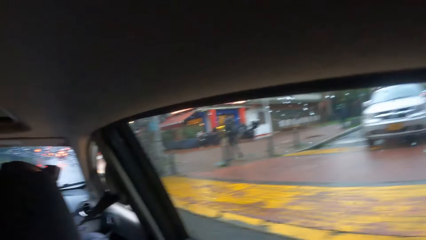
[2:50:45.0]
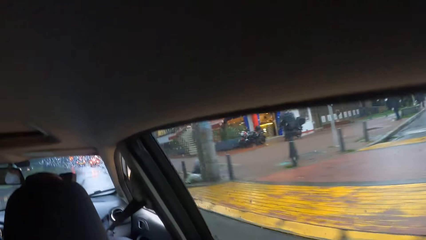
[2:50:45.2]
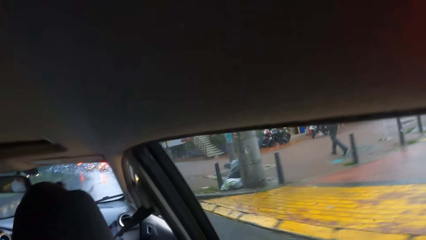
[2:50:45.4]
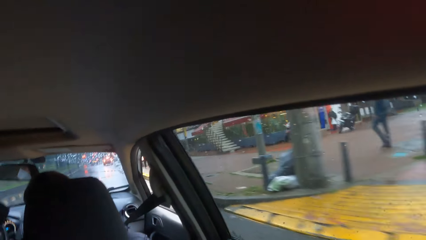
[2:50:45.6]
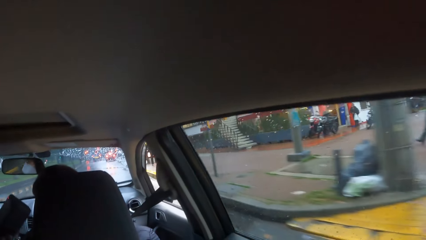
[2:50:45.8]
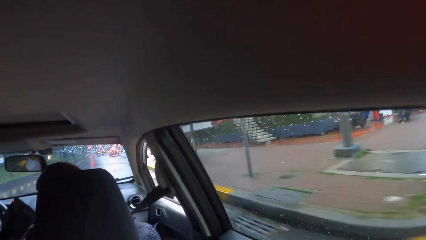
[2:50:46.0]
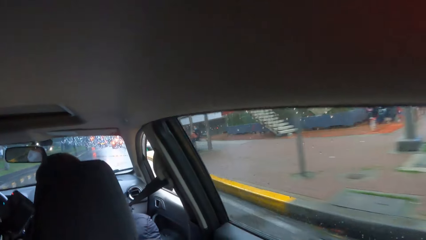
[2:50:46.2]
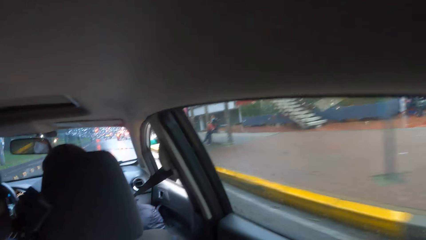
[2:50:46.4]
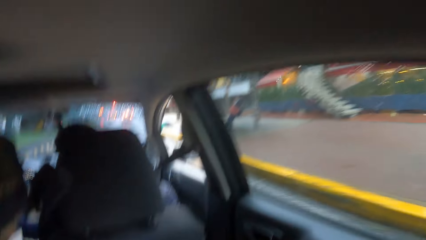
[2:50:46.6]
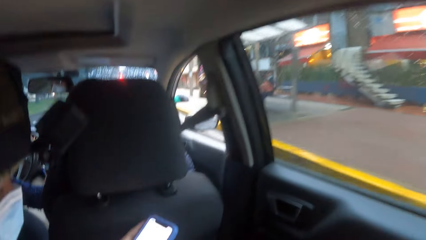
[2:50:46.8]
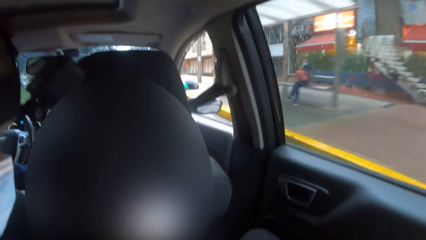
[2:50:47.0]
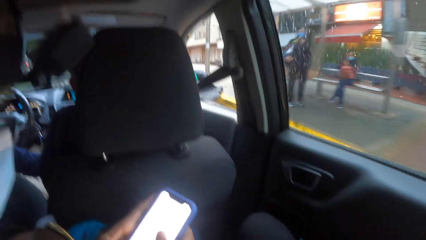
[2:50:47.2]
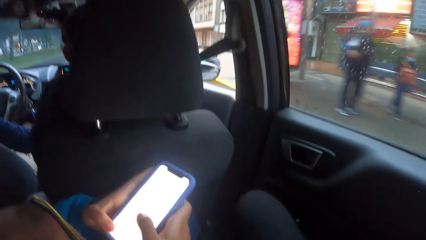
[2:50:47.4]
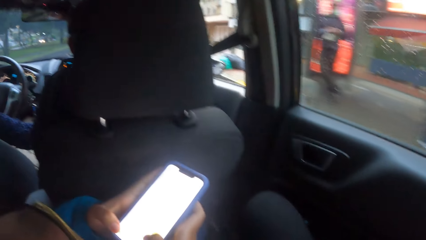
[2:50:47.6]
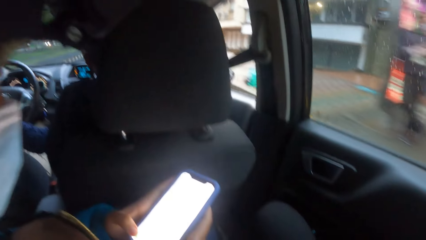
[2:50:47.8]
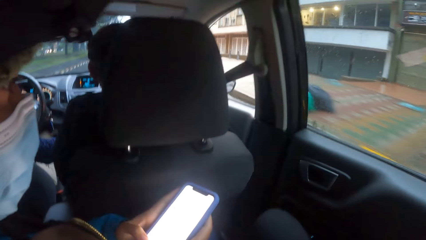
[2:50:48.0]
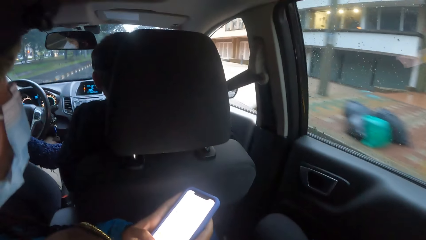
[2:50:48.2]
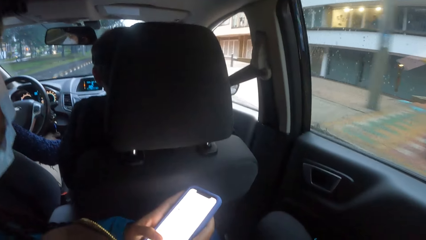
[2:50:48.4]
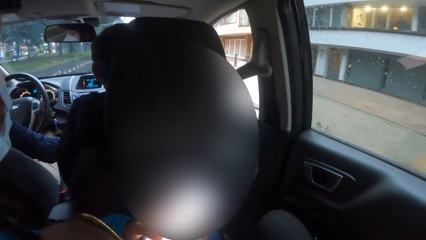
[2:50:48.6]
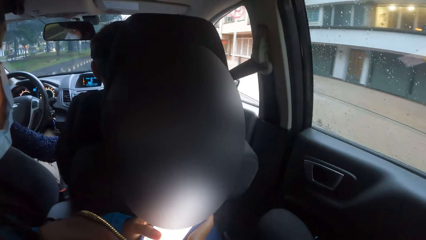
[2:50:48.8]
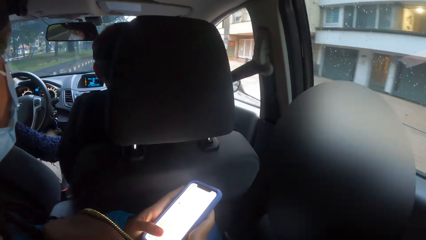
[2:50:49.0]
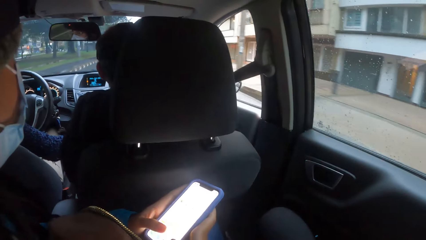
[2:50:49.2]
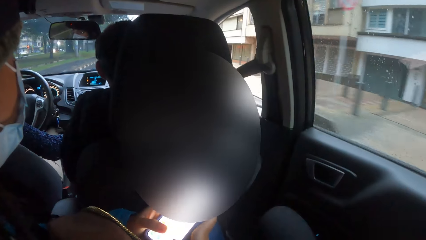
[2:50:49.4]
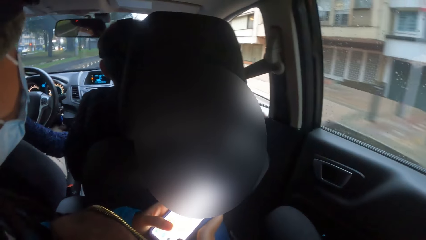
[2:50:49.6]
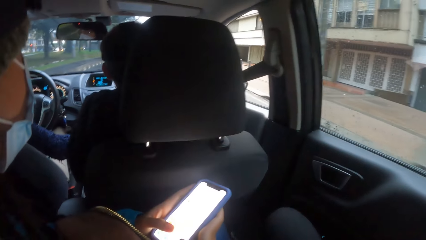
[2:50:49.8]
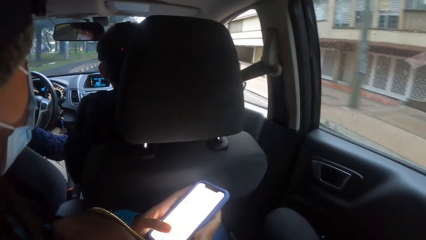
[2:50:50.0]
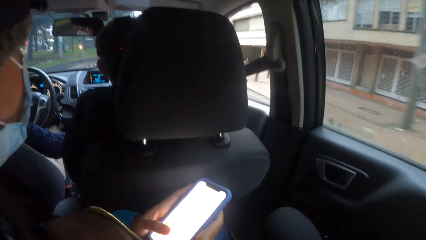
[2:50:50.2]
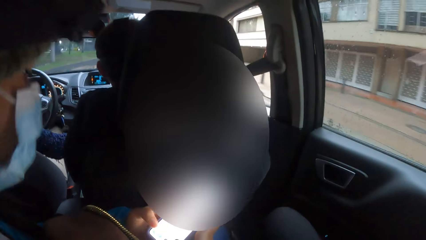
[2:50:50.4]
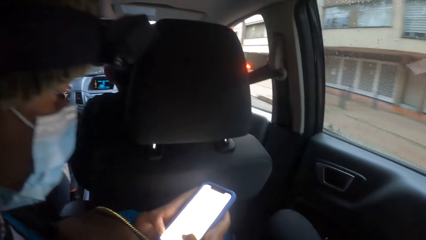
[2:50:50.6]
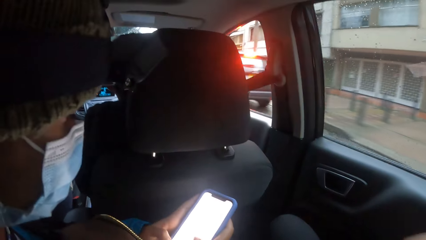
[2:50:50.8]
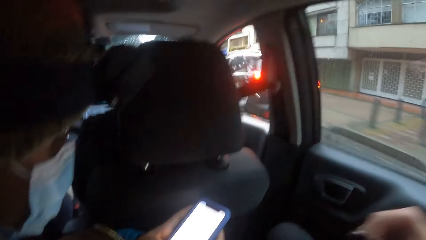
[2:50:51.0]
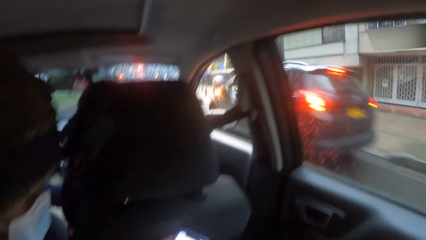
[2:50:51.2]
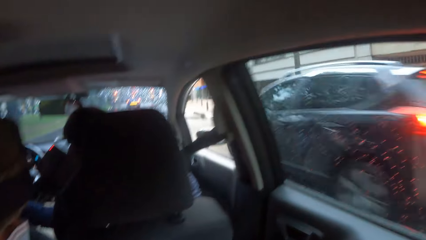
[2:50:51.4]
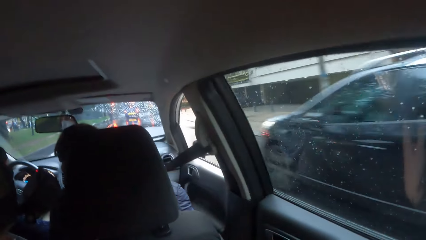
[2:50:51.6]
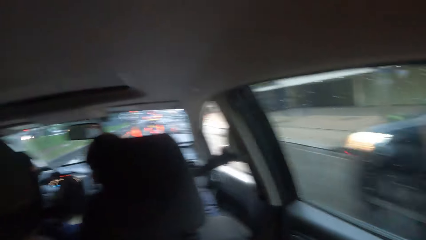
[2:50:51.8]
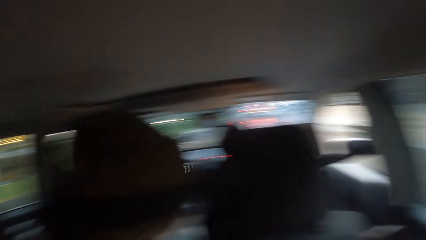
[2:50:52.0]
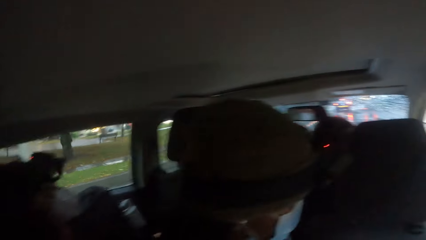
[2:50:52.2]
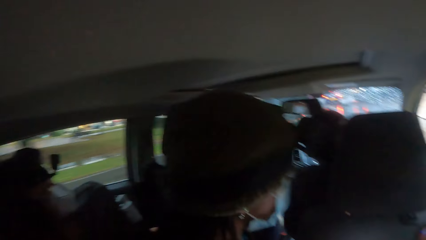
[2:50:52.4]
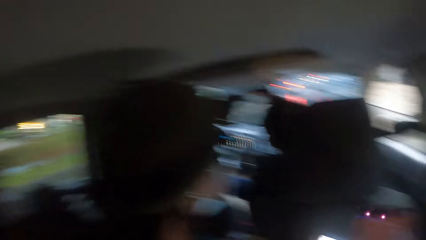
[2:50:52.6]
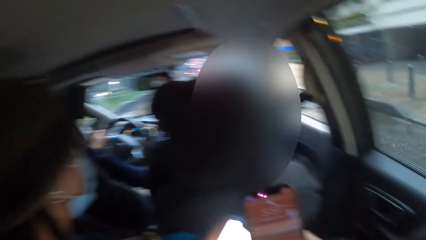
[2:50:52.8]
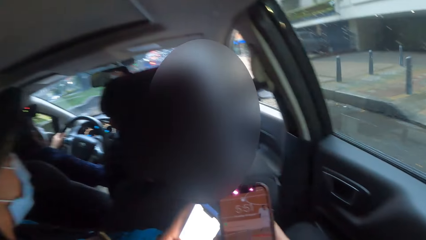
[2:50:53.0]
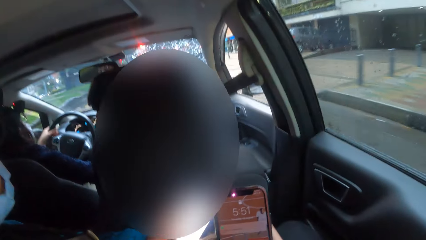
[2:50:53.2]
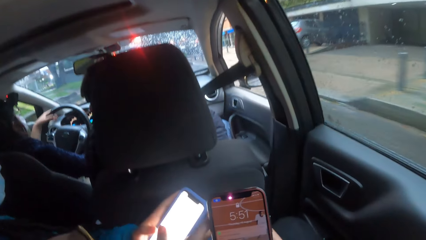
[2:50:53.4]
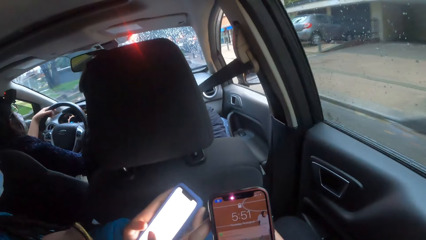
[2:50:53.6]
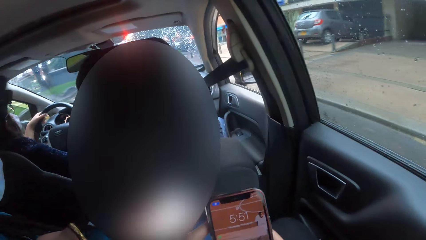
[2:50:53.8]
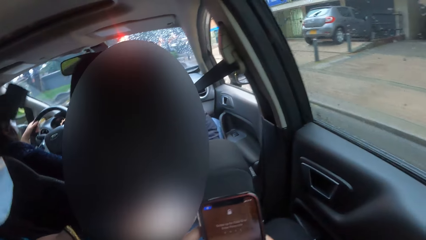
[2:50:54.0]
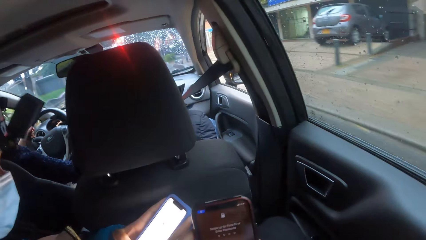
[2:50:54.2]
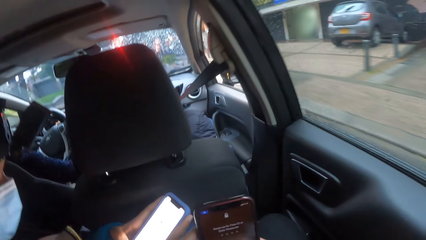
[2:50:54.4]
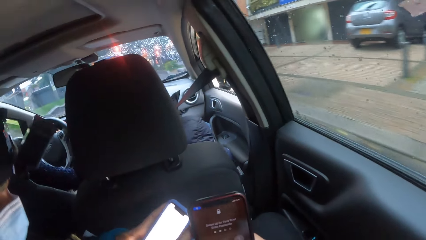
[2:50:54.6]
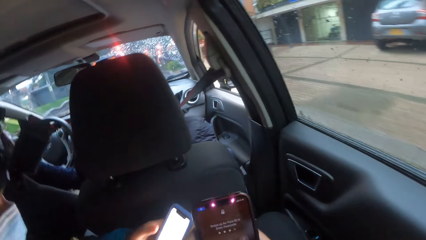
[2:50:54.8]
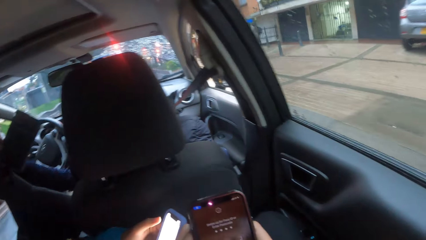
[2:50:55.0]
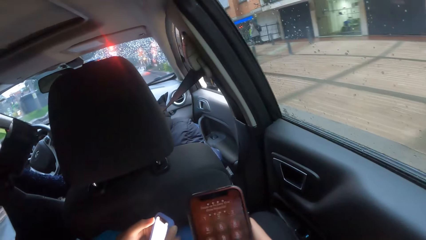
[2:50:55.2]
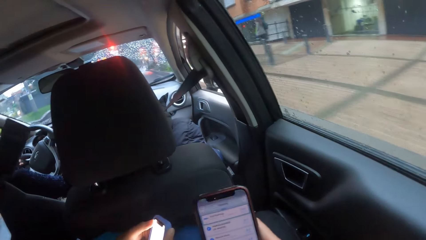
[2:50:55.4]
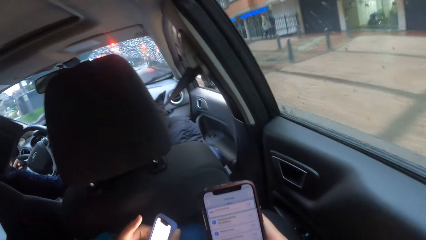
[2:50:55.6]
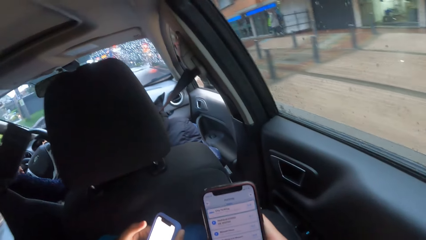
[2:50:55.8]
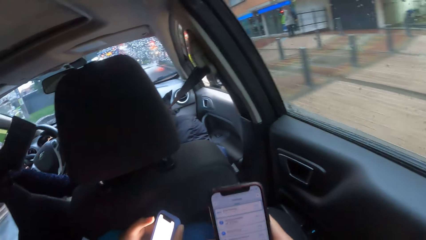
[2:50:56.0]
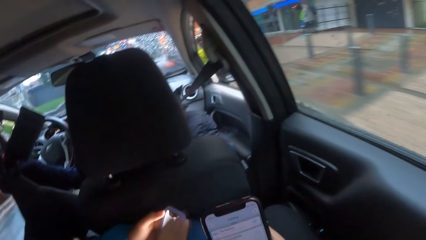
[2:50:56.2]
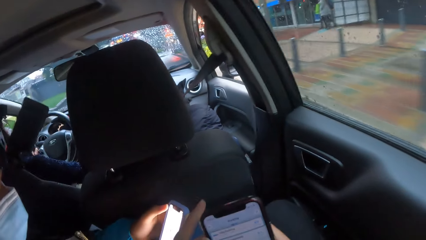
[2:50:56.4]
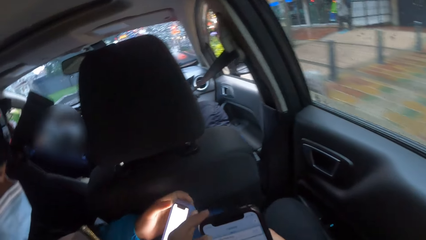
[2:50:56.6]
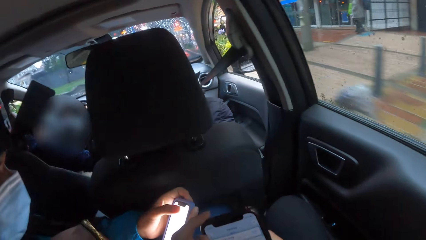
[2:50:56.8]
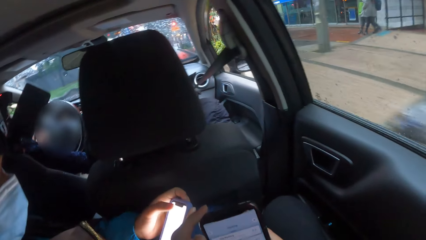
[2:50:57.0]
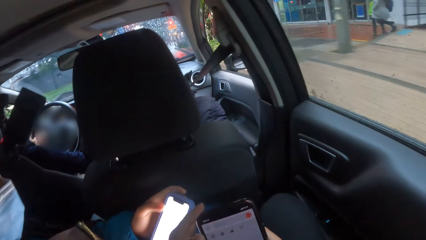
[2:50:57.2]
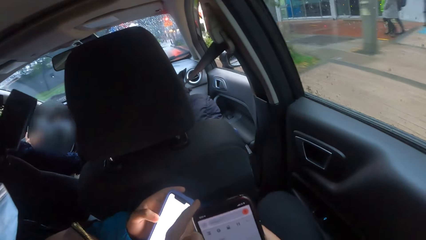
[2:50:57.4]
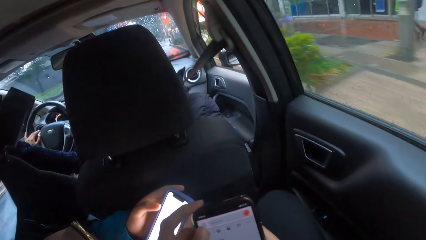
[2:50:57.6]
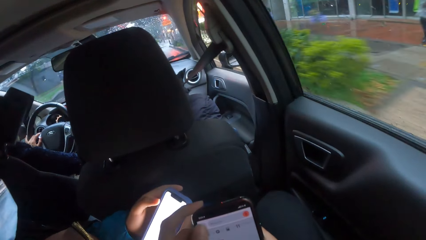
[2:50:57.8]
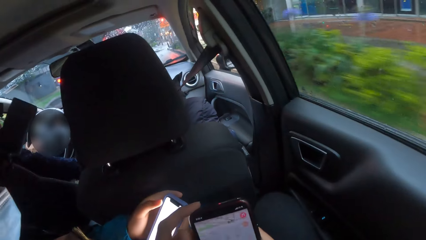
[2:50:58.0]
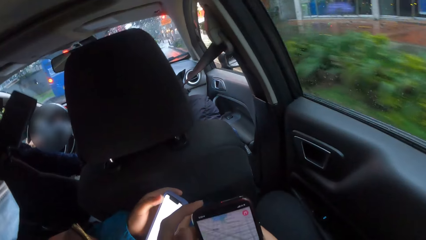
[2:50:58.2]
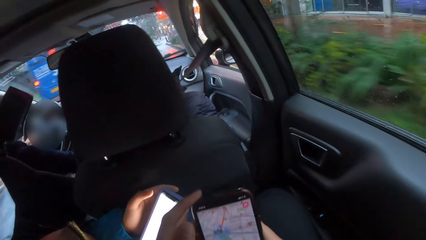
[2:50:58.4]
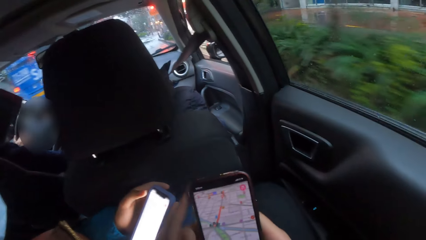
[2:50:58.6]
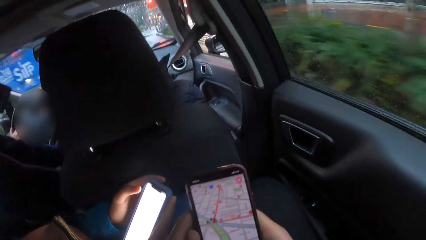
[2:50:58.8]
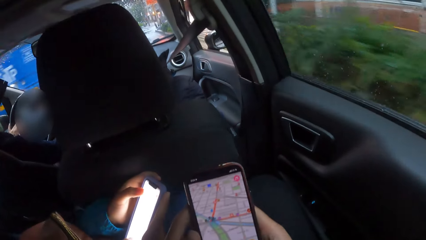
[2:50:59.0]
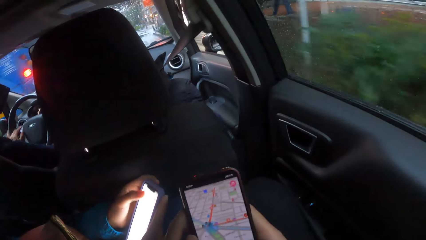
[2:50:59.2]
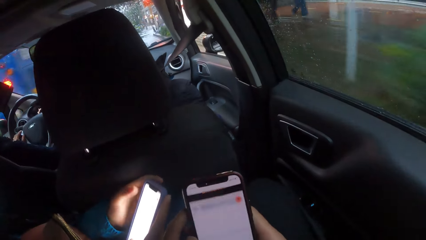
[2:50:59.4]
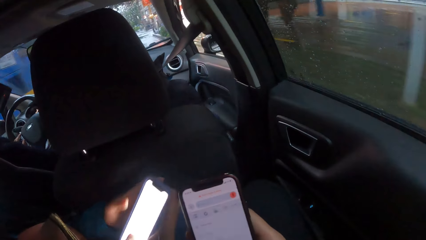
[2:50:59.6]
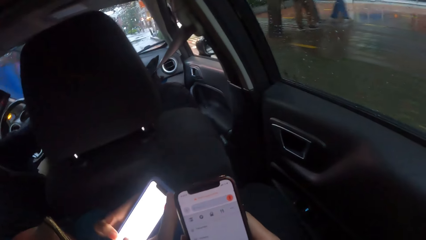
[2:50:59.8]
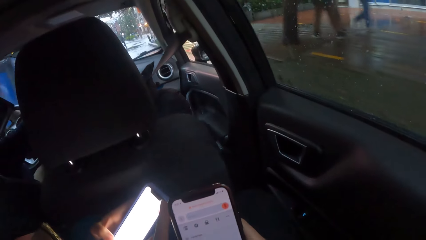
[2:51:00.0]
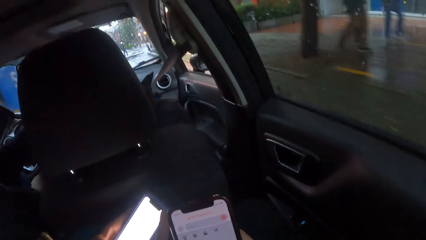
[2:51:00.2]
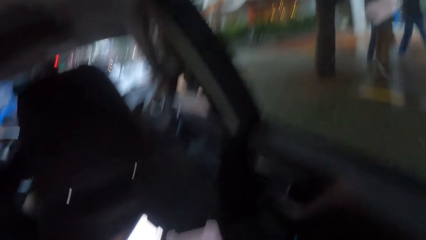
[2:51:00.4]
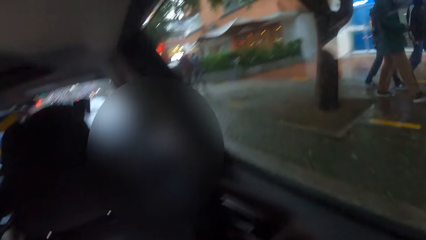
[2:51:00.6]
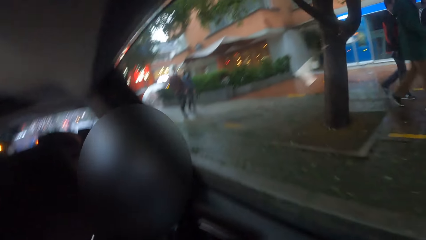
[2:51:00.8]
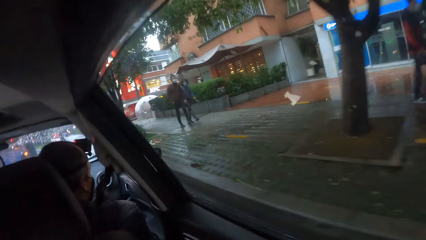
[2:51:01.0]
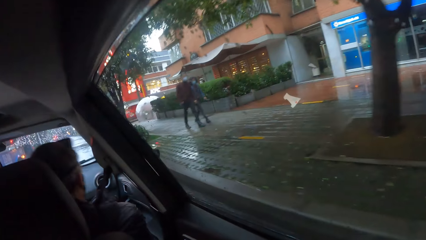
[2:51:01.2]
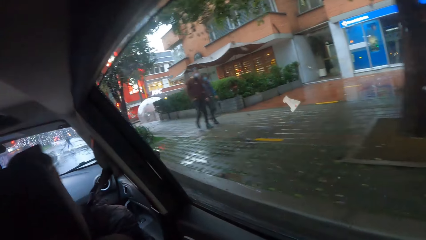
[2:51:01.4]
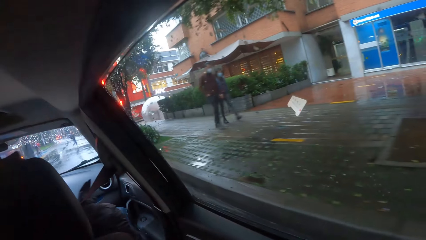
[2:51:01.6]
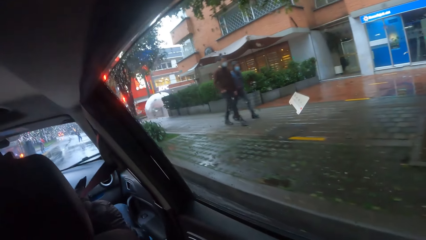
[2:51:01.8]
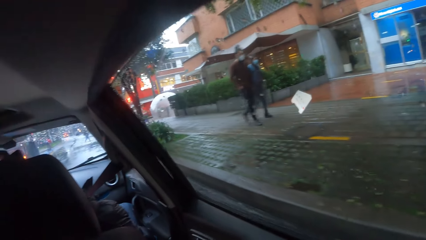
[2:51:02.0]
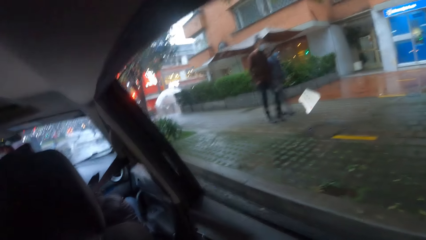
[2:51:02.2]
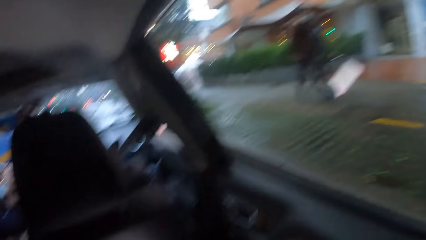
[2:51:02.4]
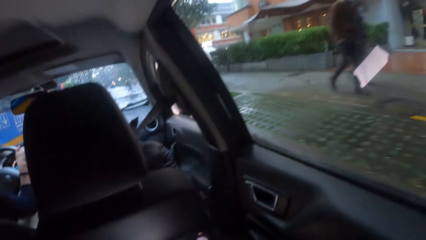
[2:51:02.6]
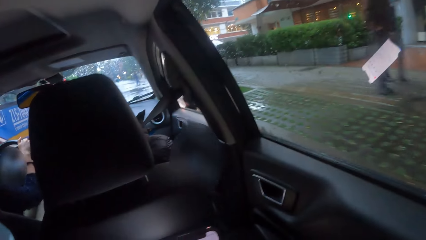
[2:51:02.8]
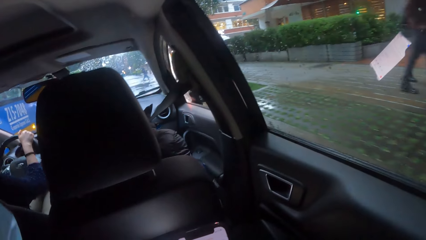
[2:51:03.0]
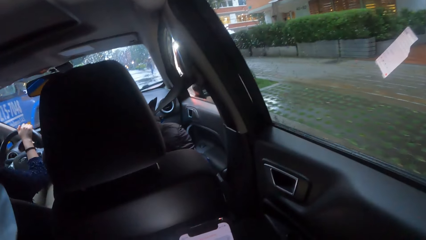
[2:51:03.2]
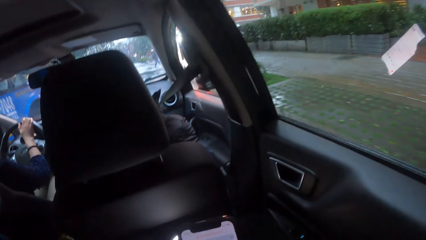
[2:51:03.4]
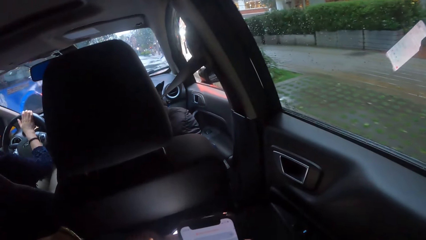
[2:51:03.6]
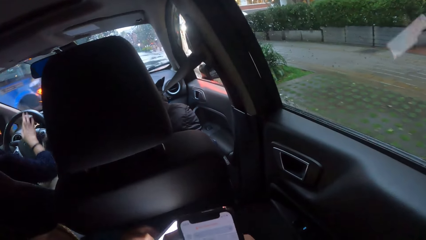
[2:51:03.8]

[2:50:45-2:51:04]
The woman operates a phone with both hands. The camera wearer operates the phone with both hands. A man and another woman walk on the sidewalk by the road.
